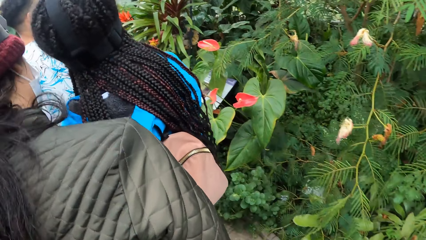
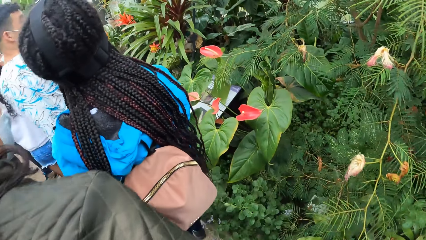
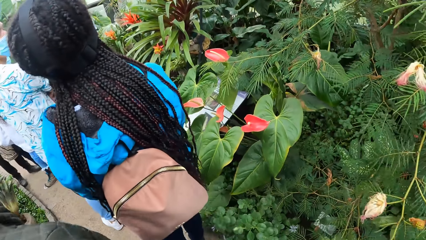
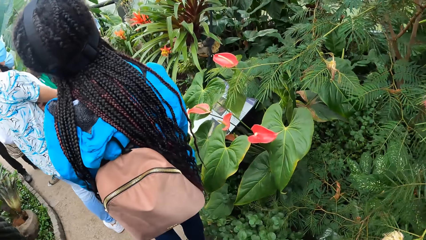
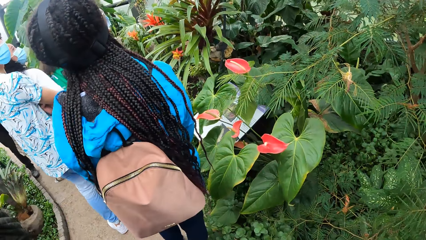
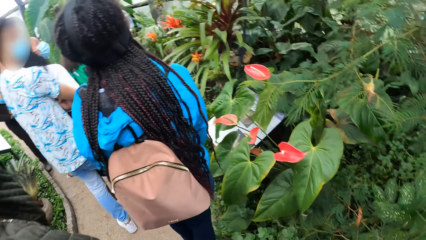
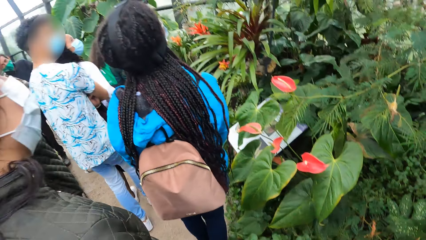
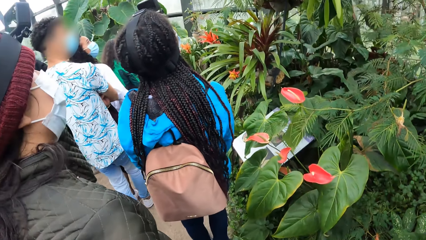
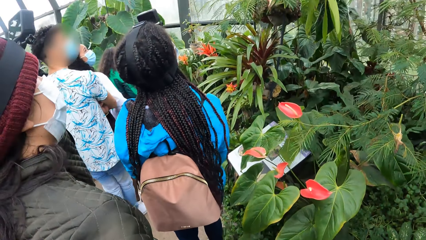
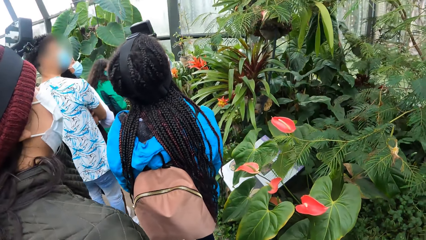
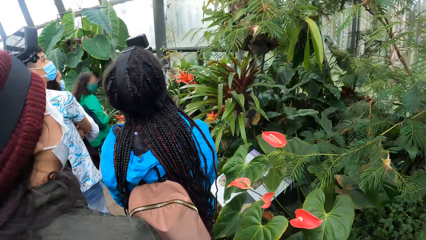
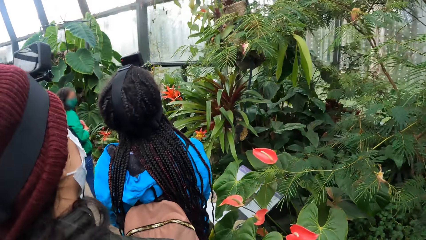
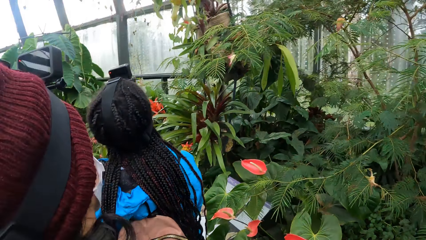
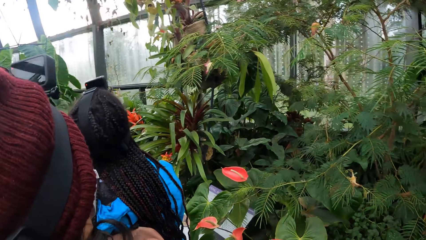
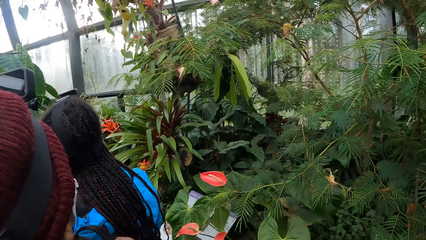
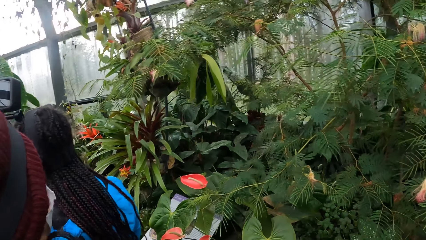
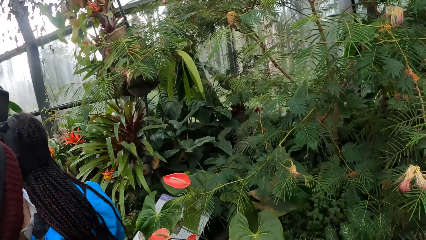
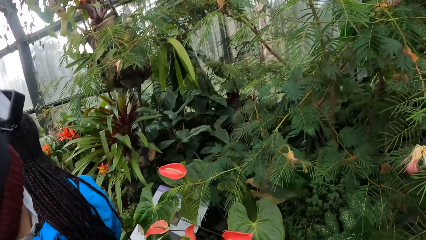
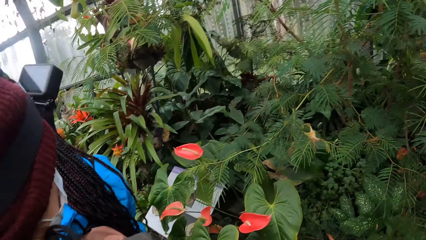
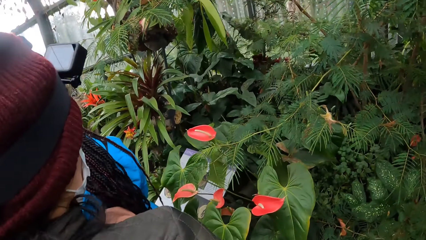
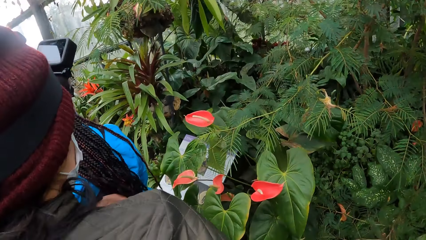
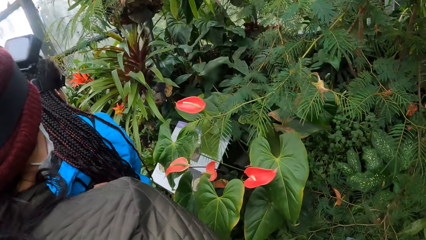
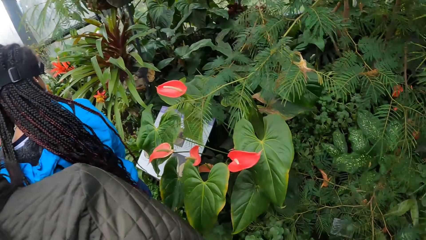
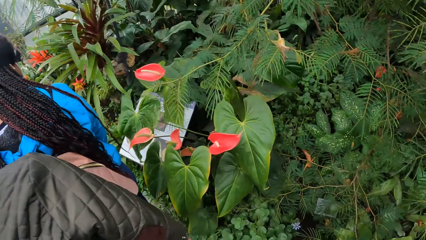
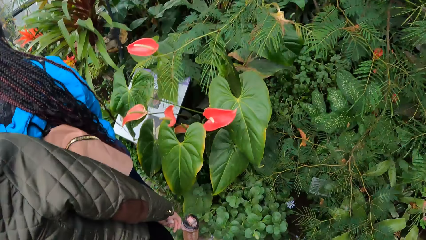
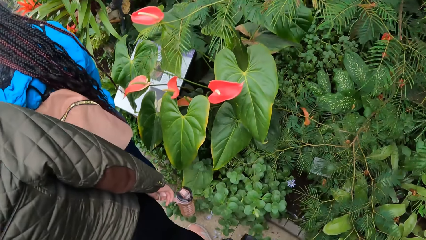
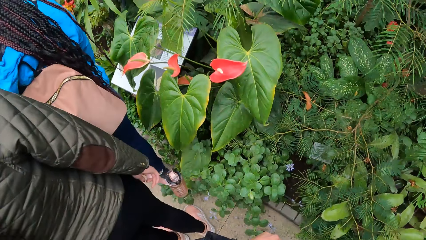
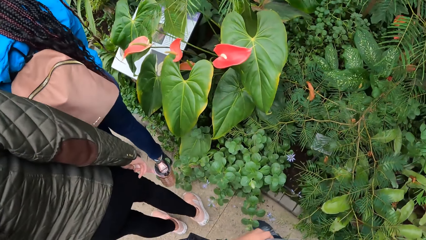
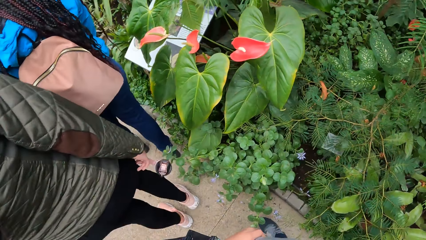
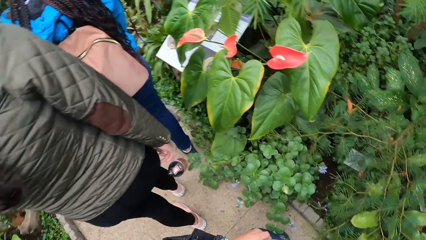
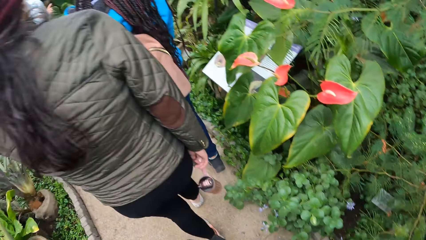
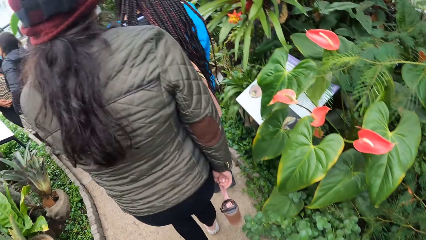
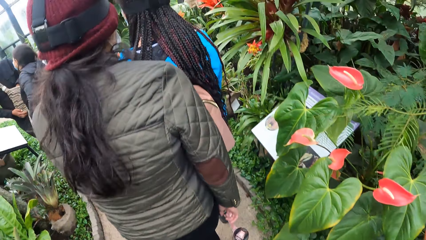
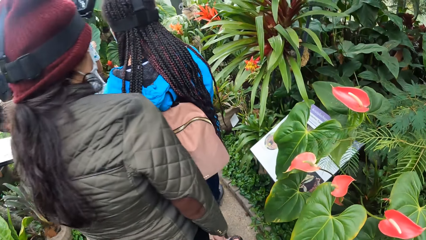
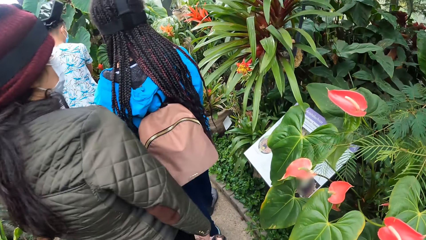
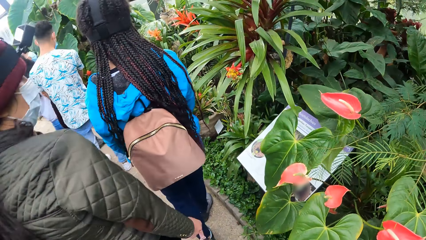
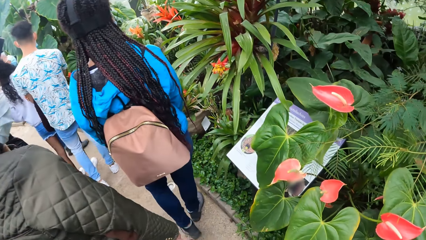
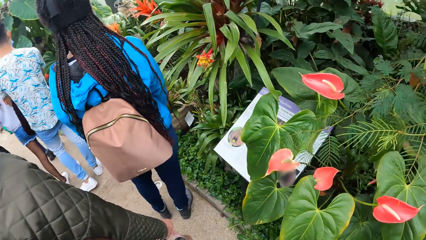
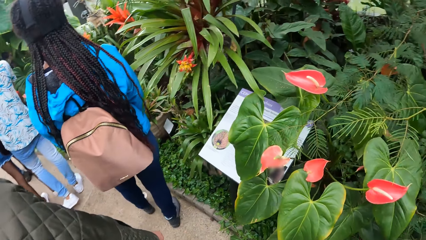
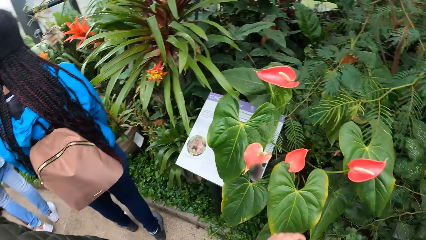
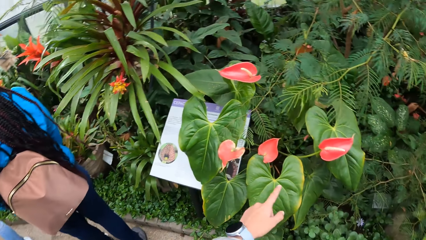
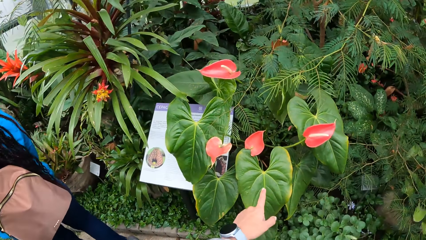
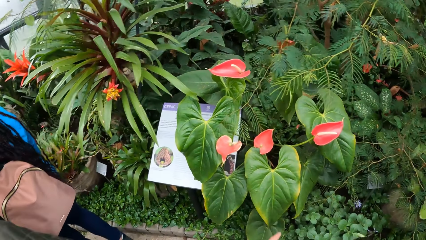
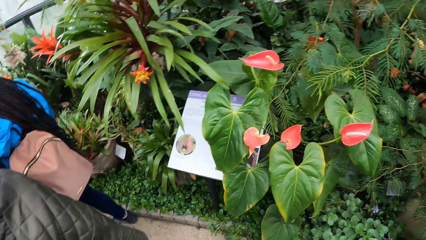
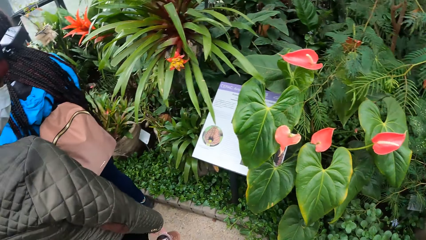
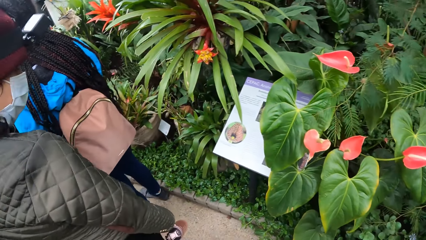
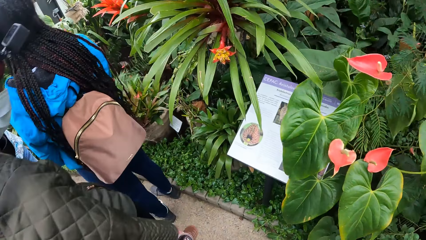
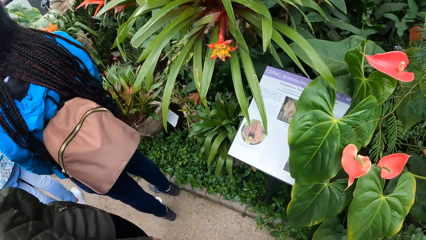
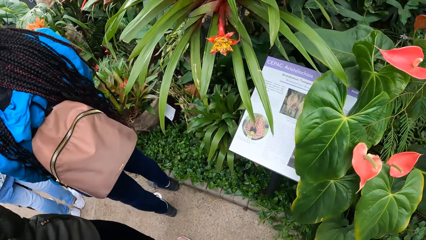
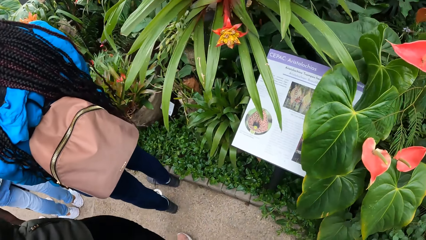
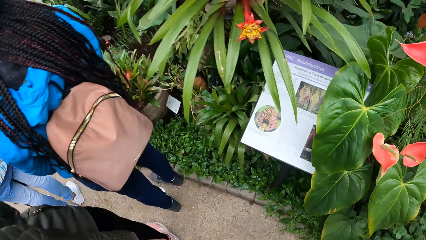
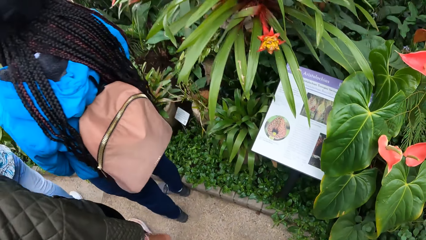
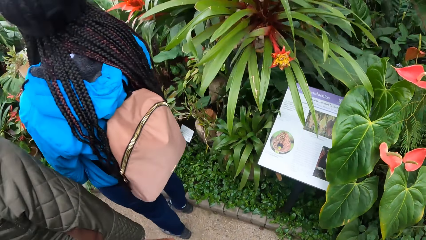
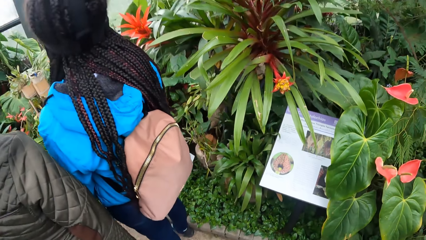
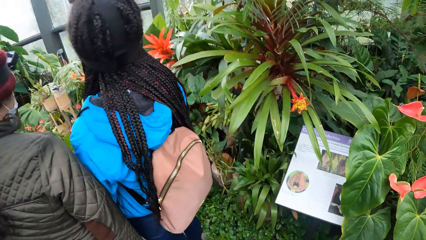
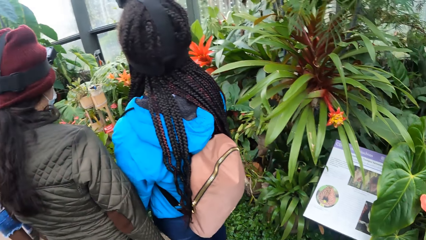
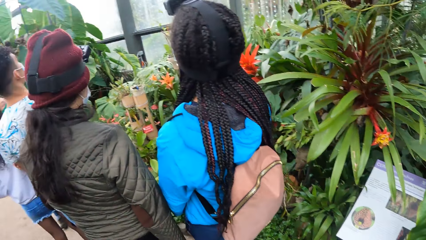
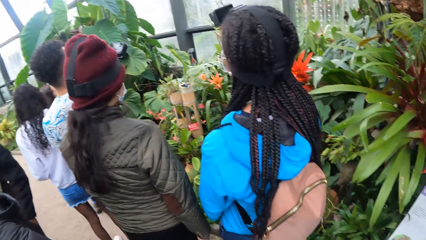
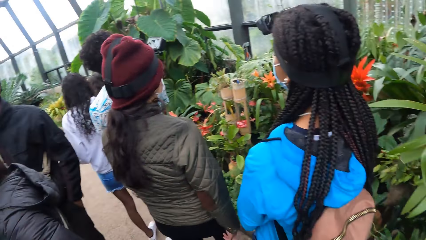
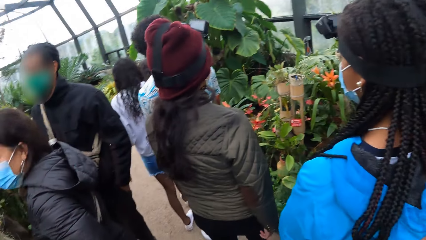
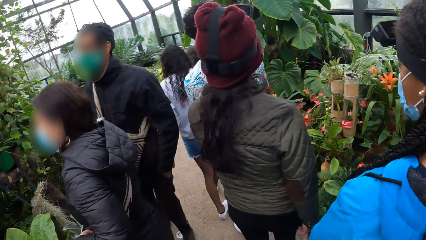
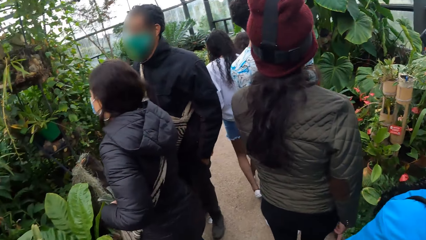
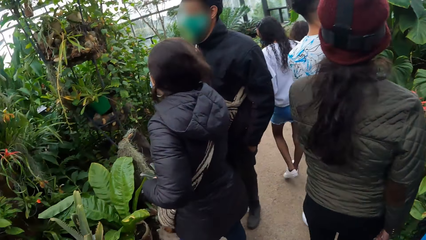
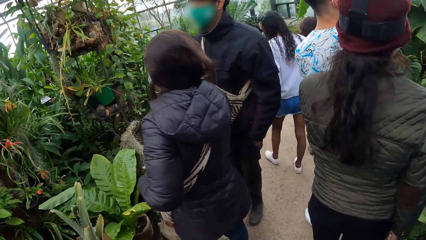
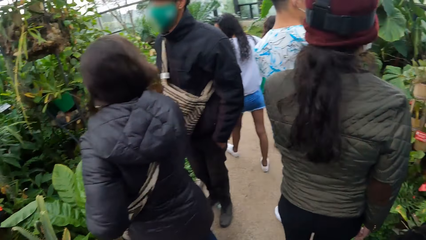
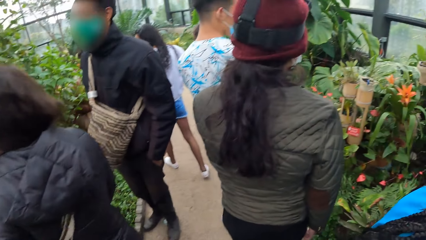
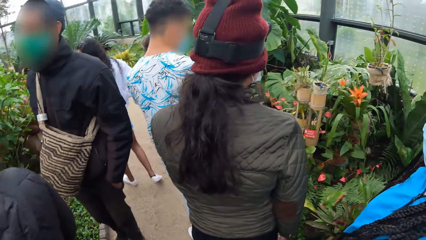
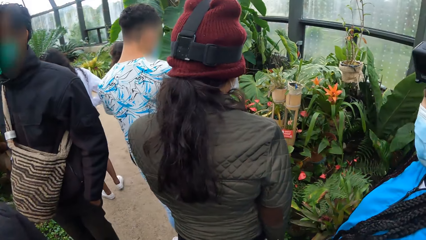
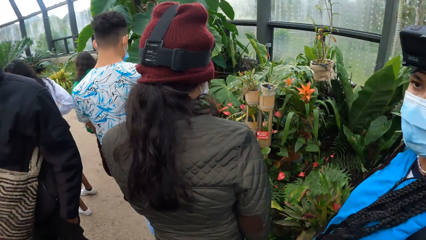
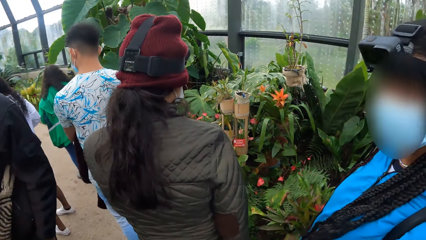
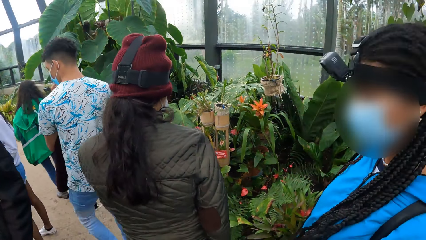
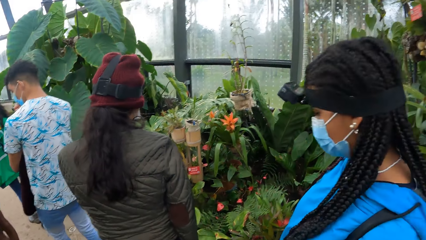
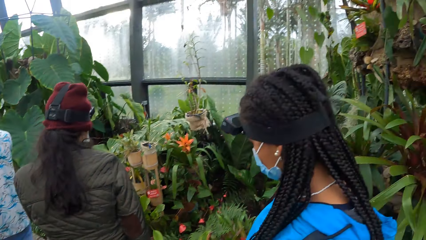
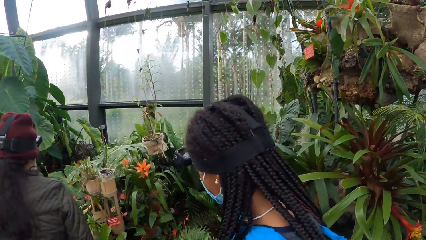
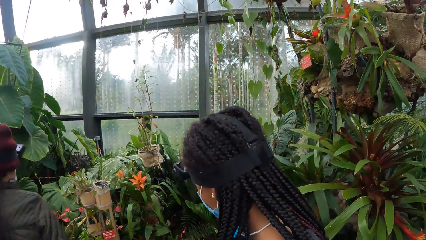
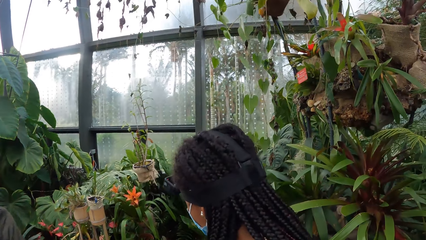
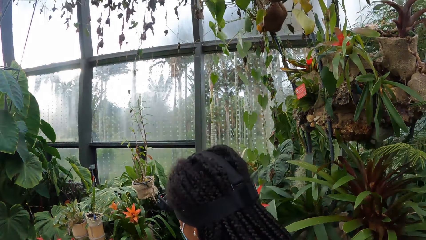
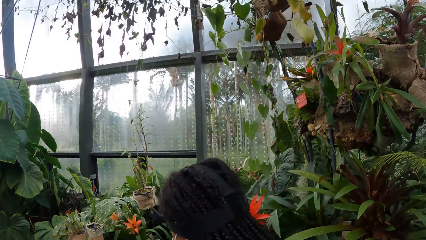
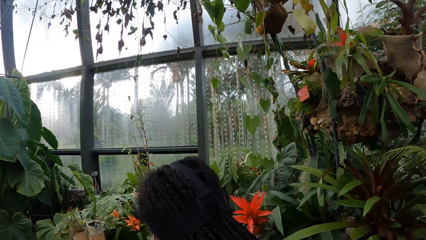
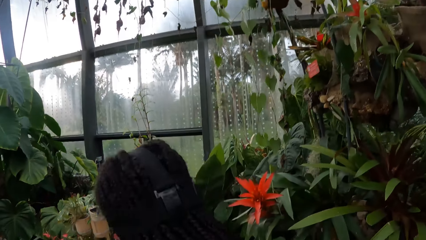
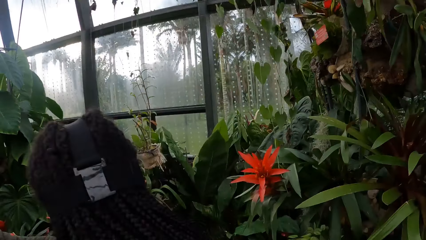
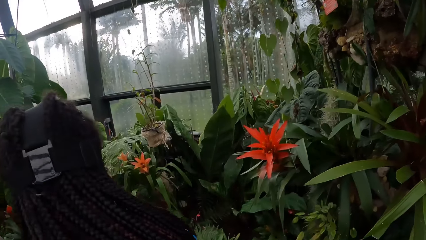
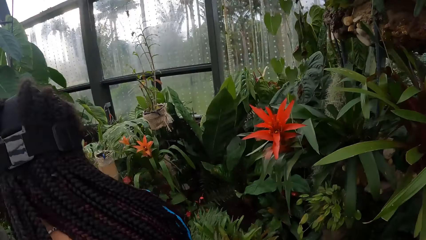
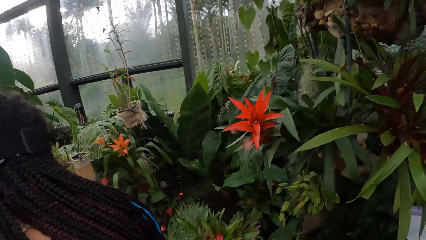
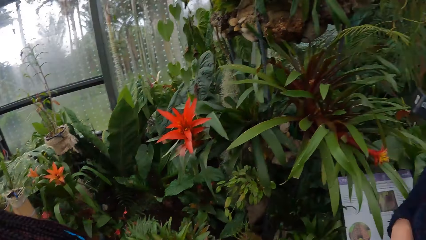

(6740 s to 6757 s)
The camera wearer looks up. She looks down. She walks forward. She converses. She points at a plant with her left hand. She looks around.
